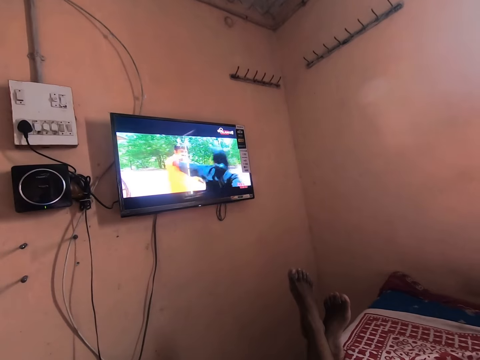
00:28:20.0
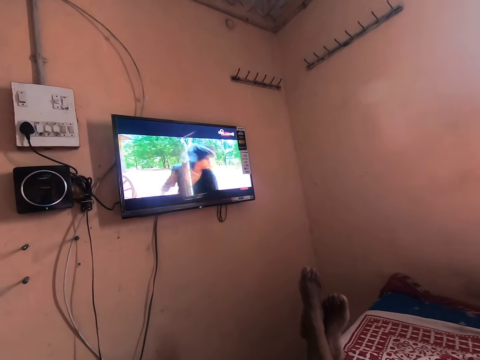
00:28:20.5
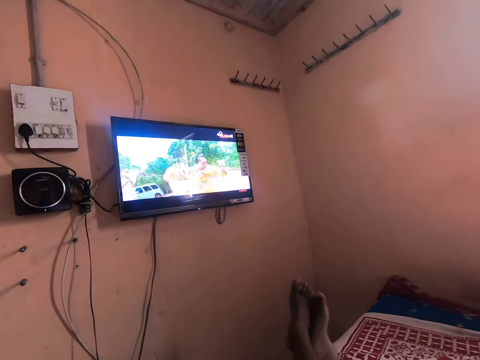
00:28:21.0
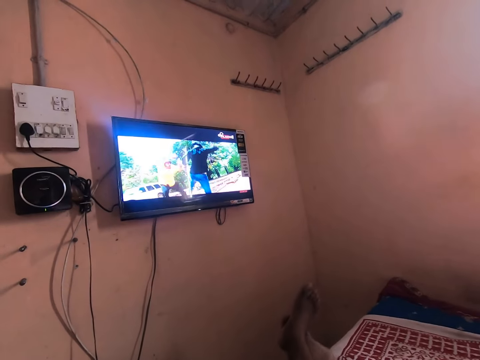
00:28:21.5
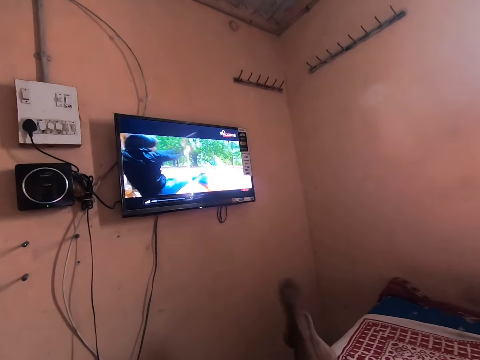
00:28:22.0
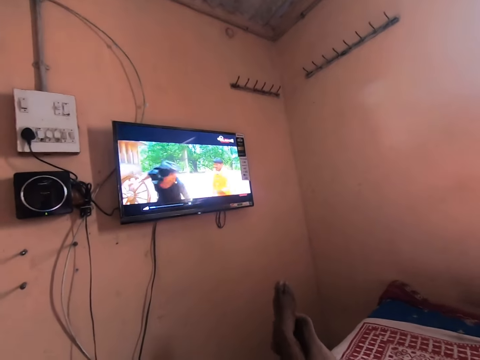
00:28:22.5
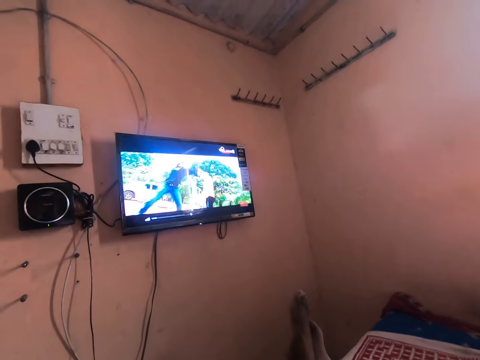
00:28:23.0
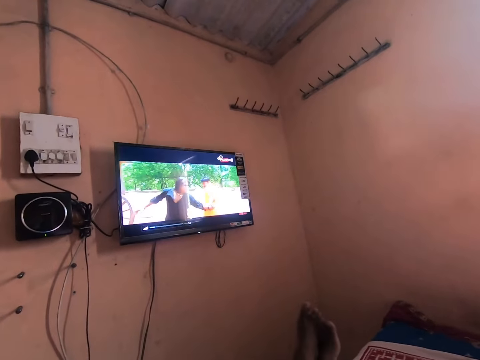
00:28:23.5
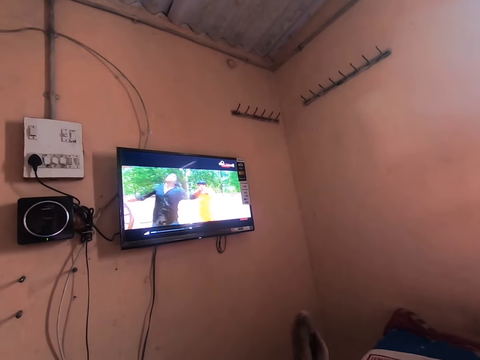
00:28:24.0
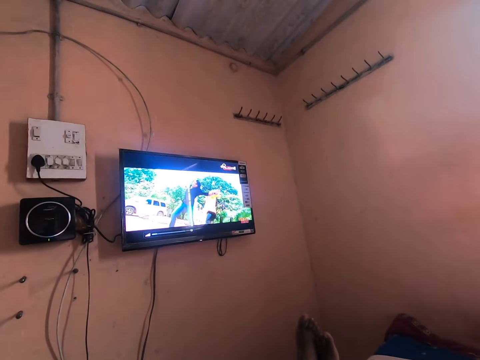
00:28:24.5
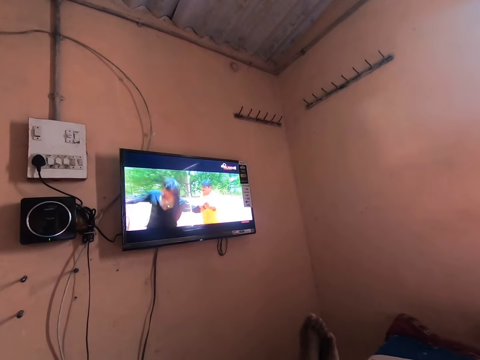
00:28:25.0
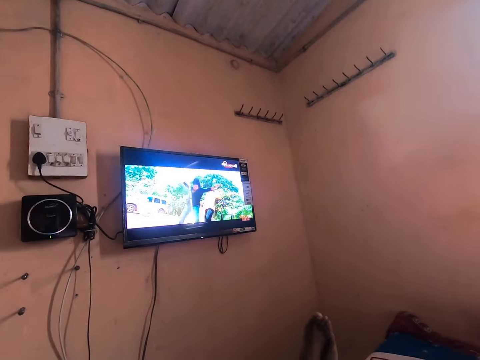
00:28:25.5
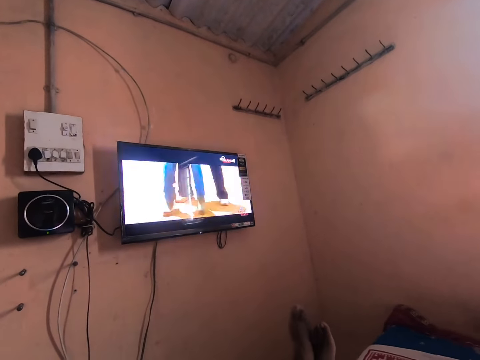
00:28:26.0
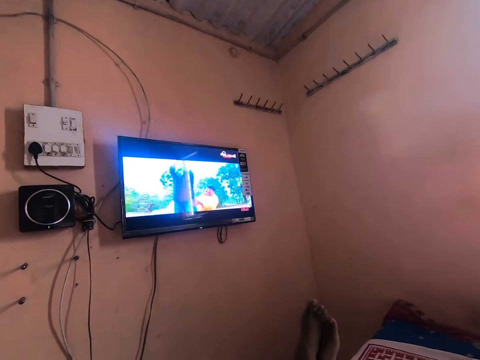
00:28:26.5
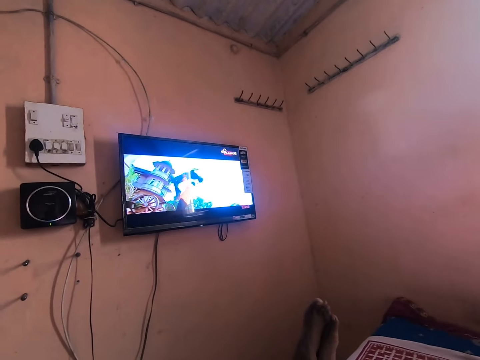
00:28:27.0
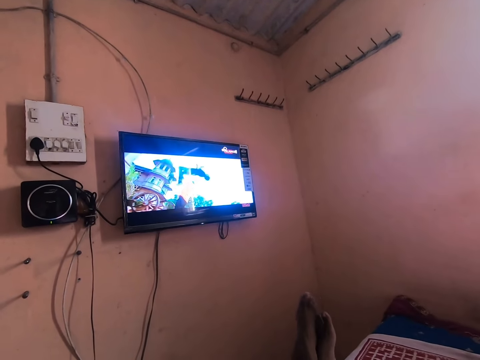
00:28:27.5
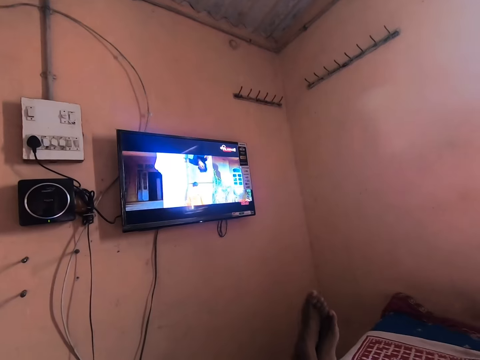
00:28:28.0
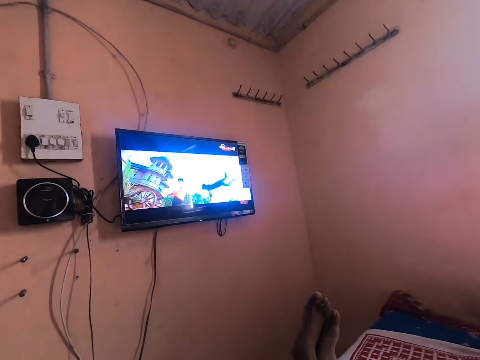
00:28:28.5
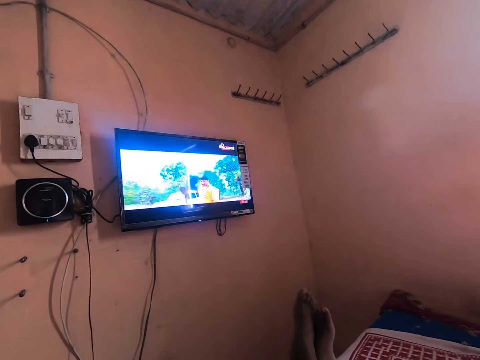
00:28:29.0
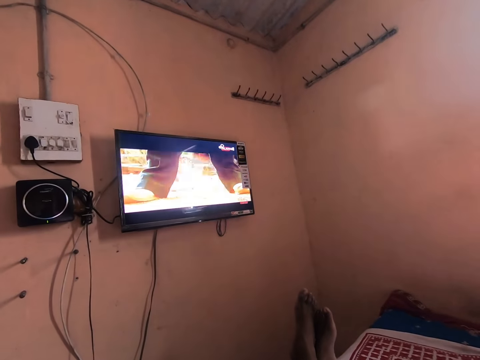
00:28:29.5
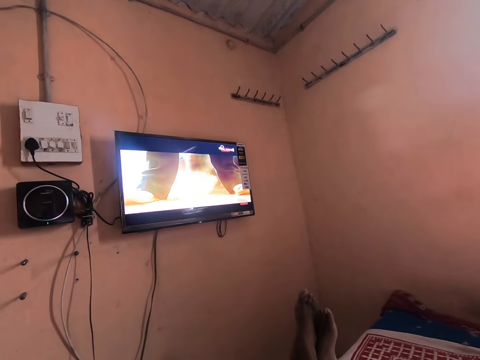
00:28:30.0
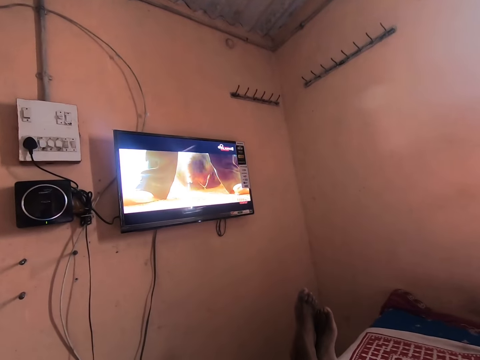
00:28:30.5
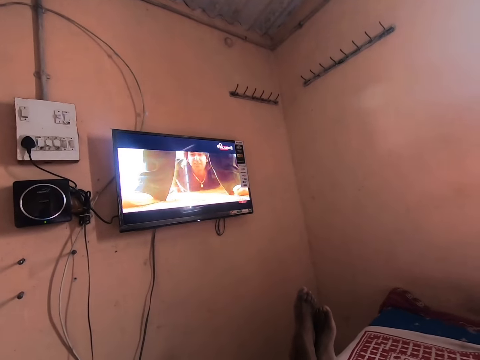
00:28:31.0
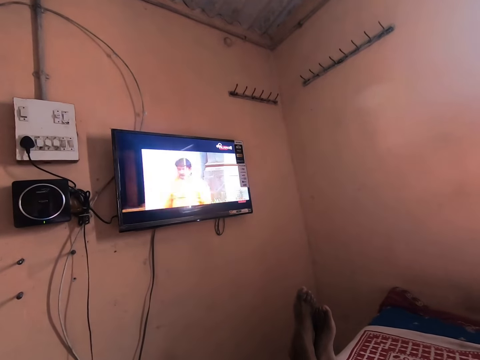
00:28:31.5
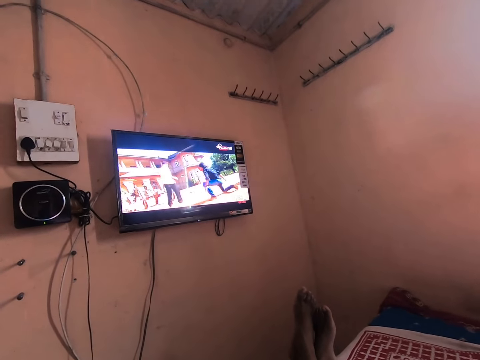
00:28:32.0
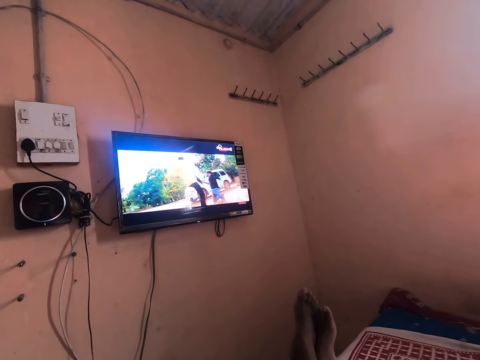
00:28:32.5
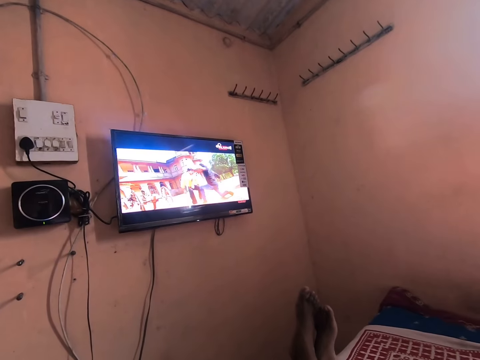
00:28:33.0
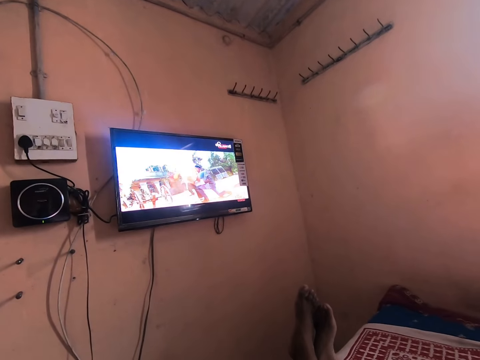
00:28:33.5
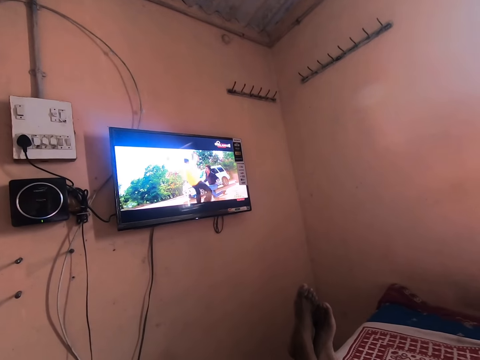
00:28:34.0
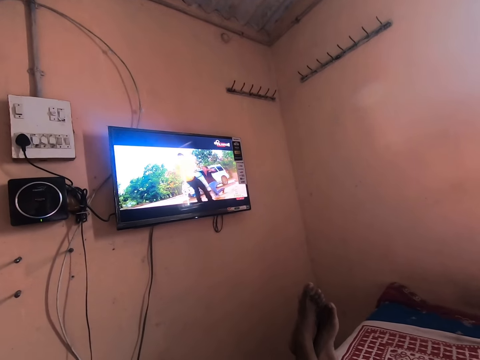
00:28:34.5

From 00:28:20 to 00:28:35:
The camera wearer rubs his feet together.

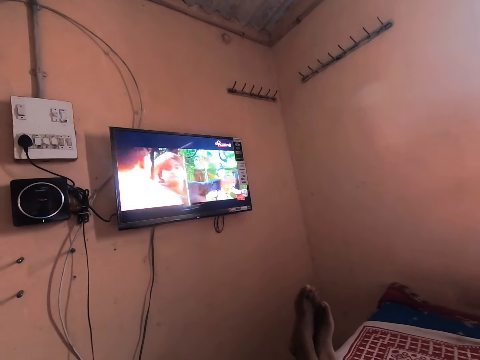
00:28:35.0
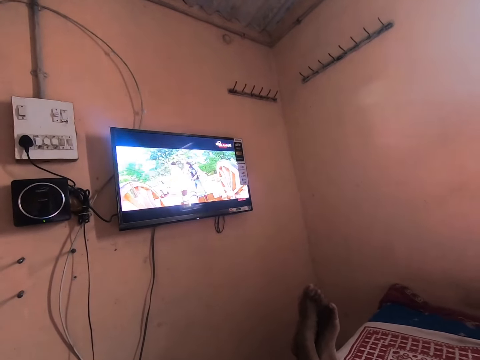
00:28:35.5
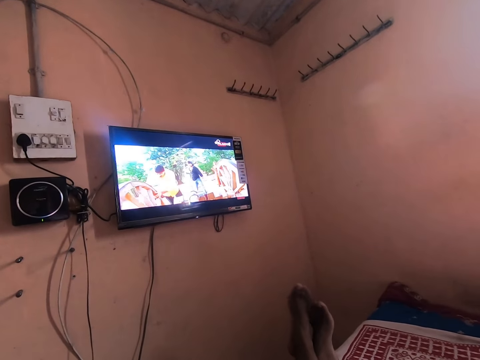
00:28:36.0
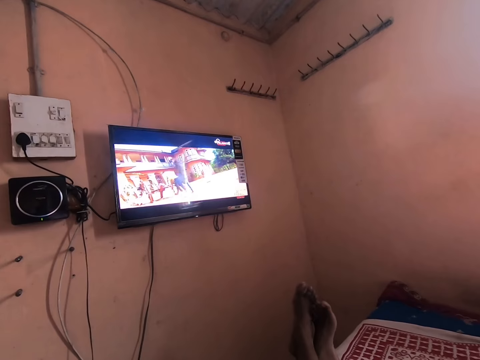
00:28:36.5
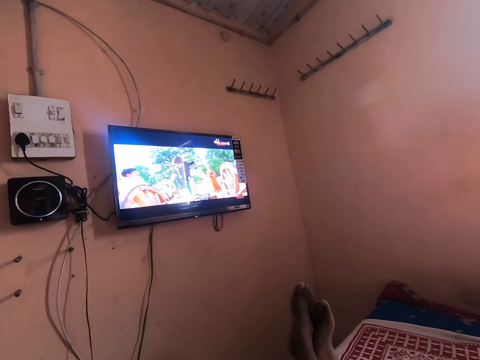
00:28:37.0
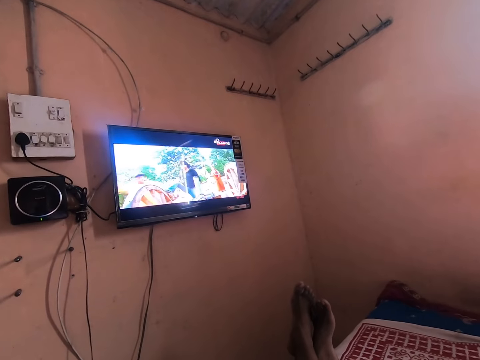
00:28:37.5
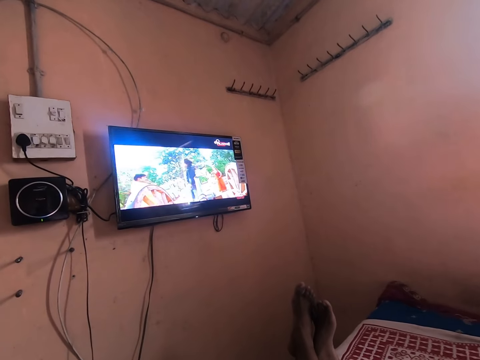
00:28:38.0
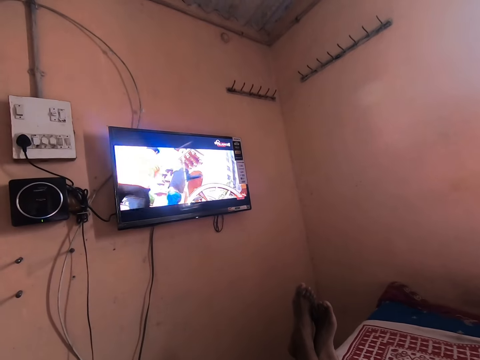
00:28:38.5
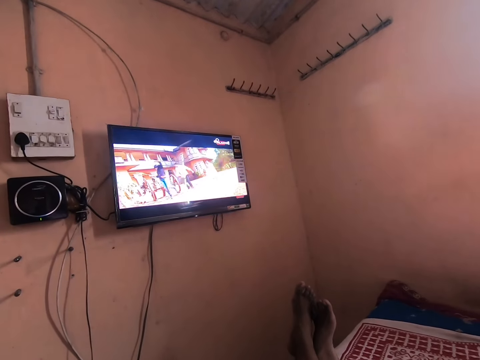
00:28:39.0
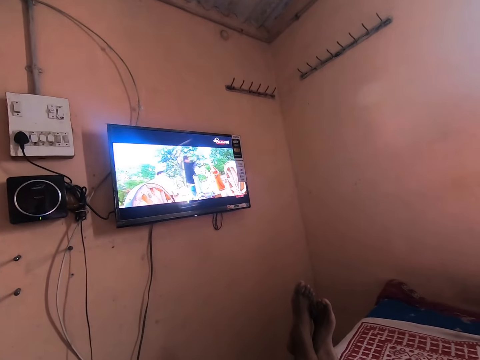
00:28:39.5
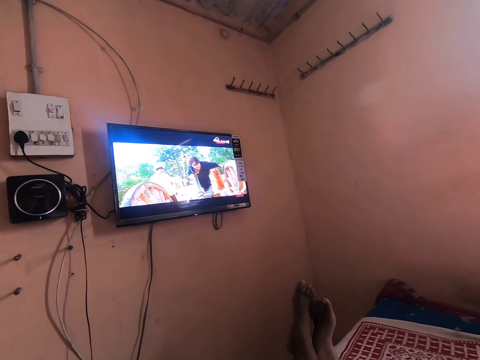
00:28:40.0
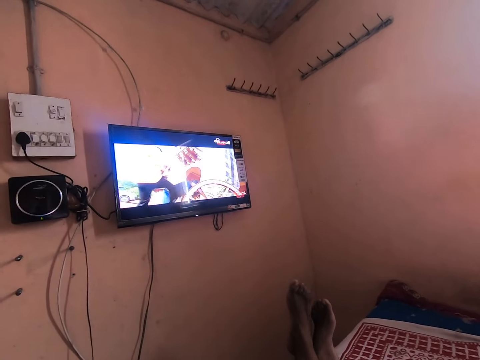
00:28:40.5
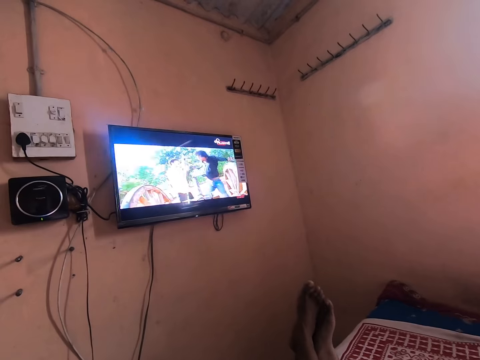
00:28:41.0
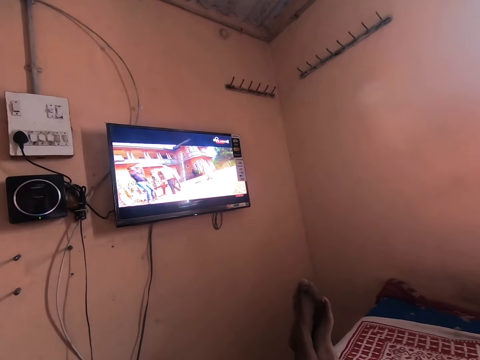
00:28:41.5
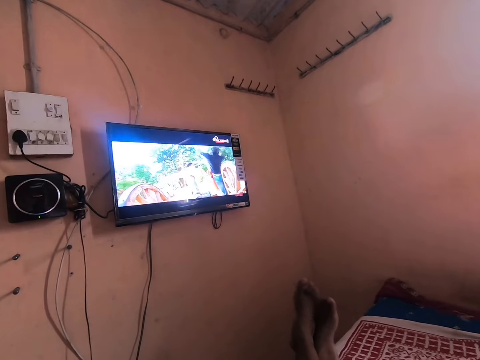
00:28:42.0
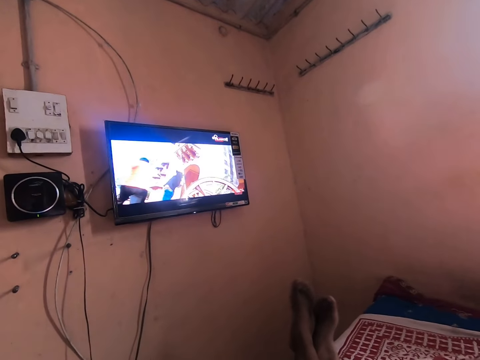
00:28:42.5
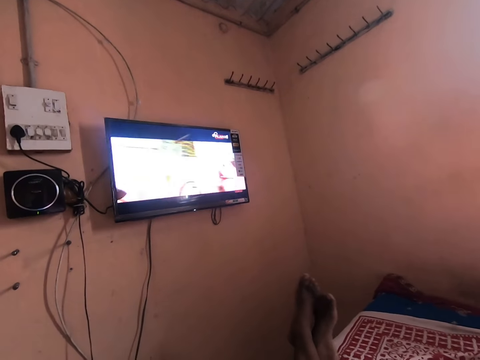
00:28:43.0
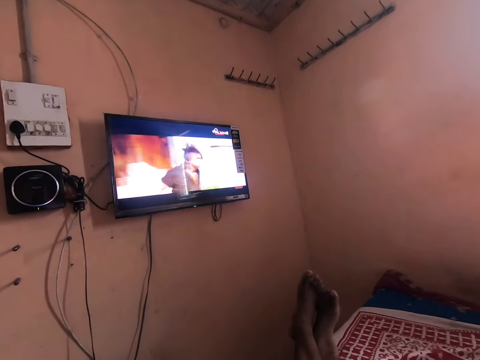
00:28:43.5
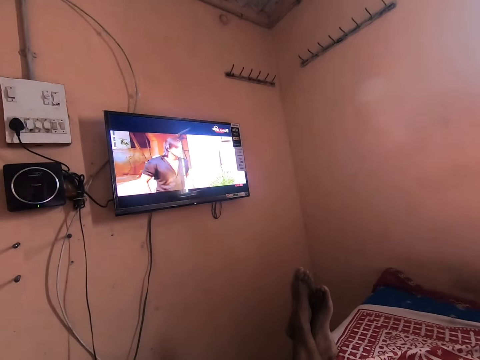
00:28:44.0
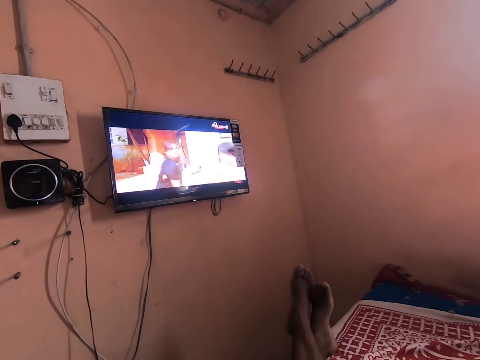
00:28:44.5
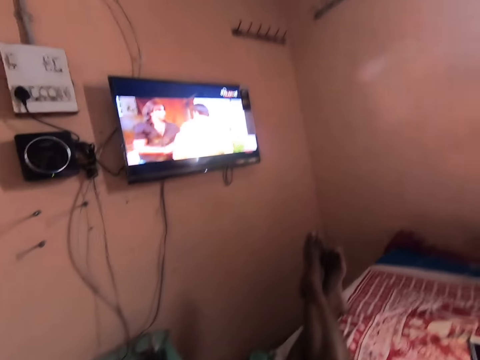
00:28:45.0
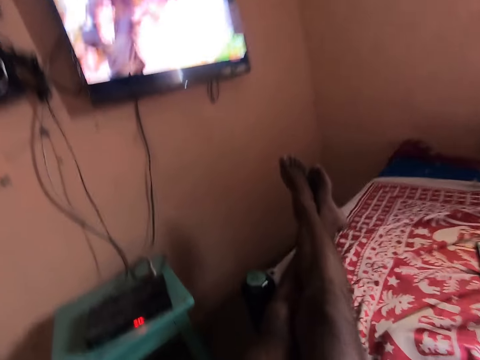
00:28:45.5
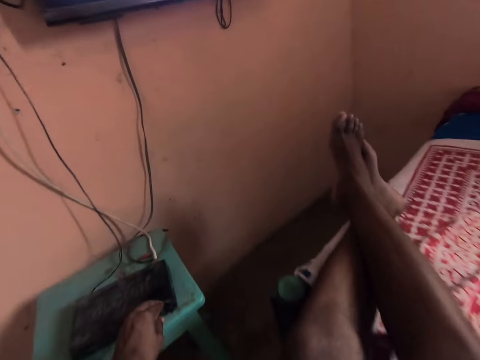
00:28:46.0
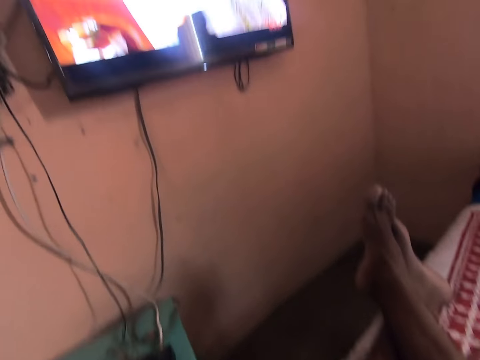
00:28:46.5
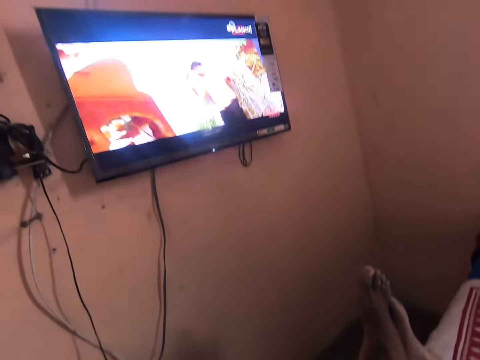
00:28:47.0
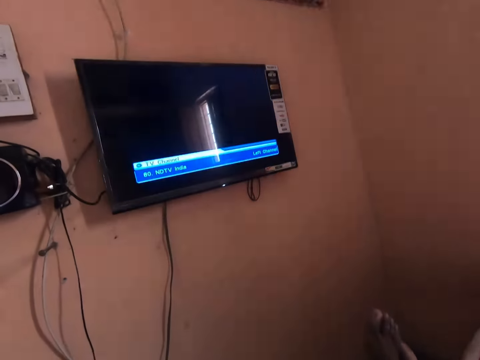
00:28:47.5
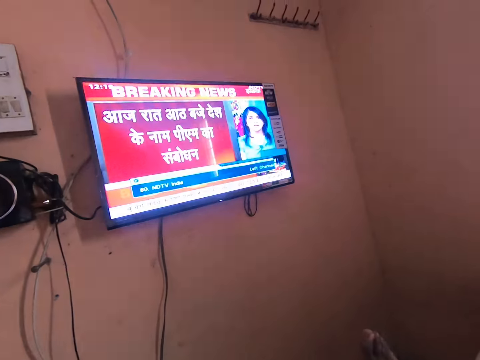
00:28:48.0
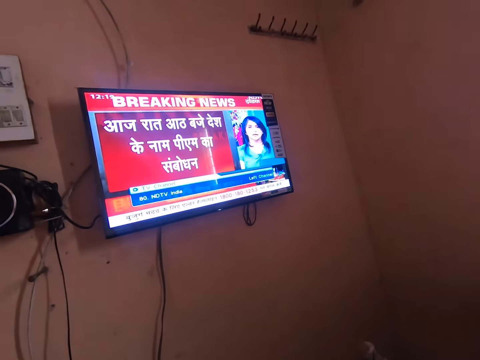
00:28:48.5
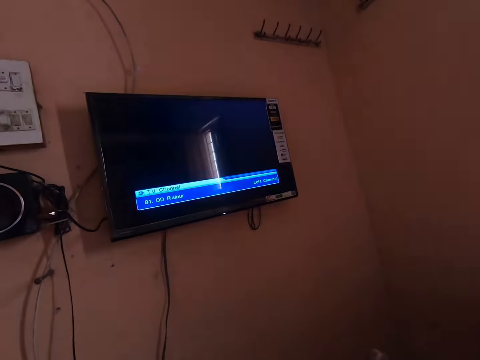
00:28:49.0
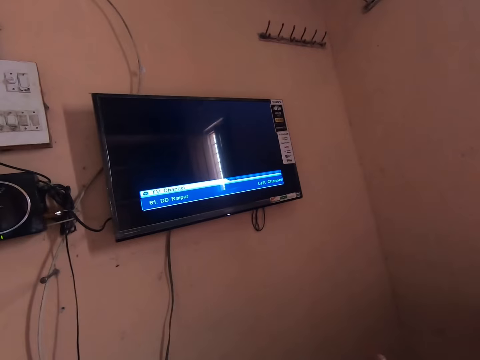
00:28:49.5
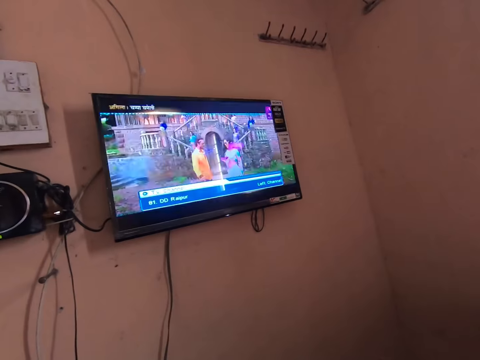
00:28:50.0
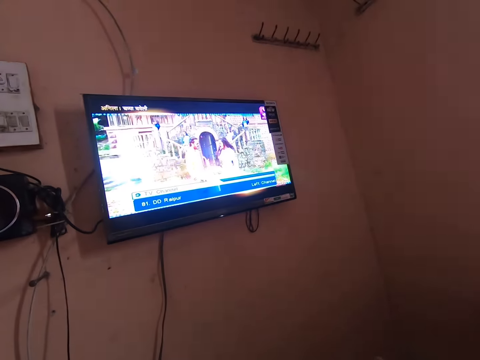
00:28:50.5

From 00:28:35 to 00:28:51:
The camera wearer shakes his feet. He presses a decoder with his left hand. He watches the TV on a bed.
